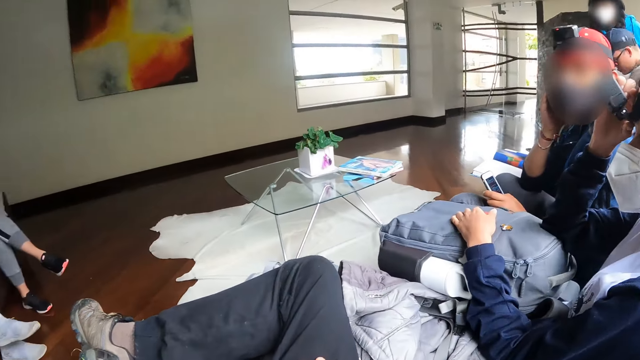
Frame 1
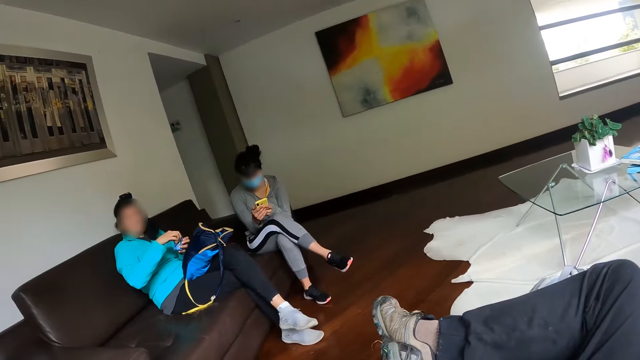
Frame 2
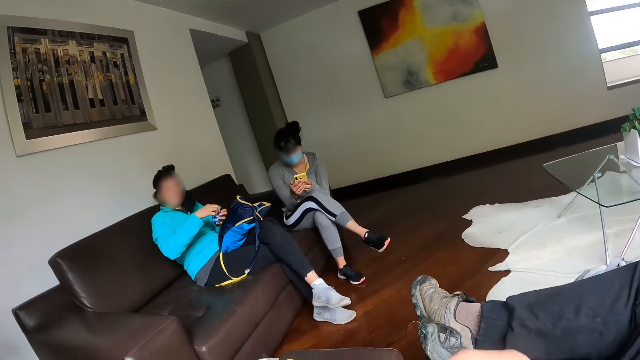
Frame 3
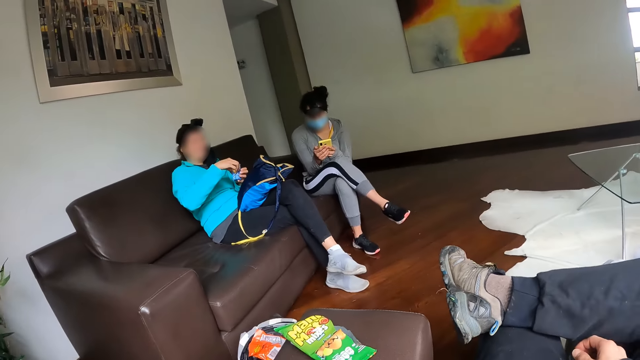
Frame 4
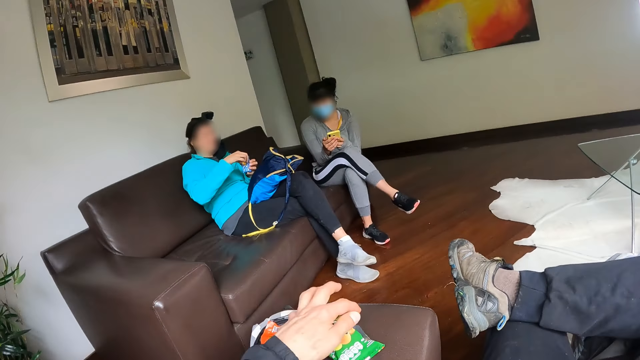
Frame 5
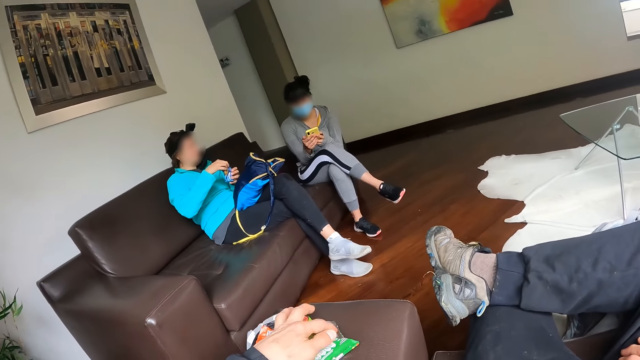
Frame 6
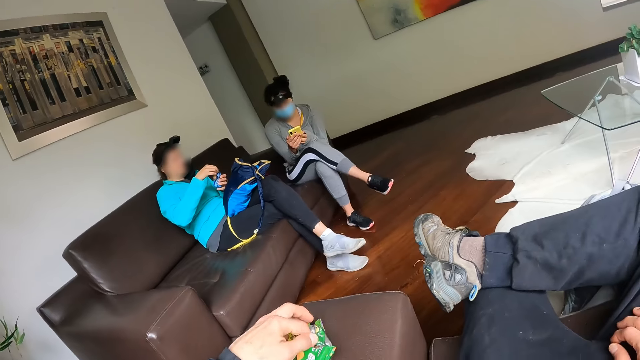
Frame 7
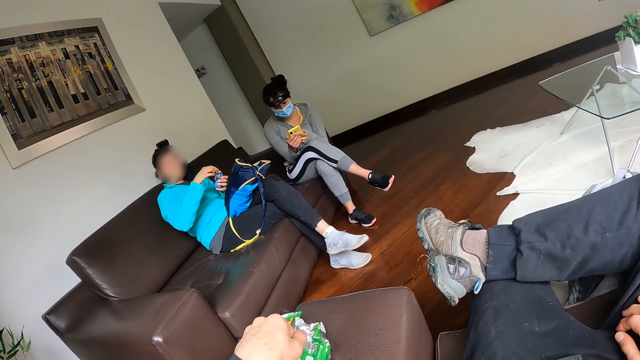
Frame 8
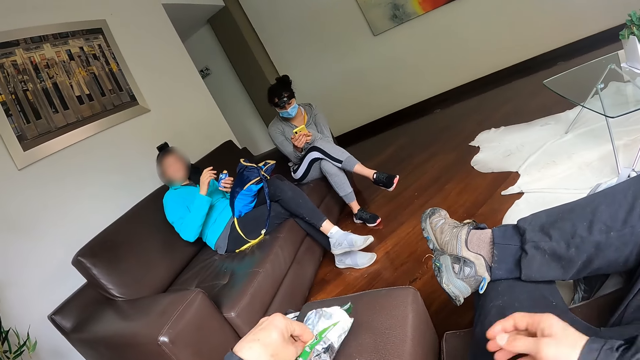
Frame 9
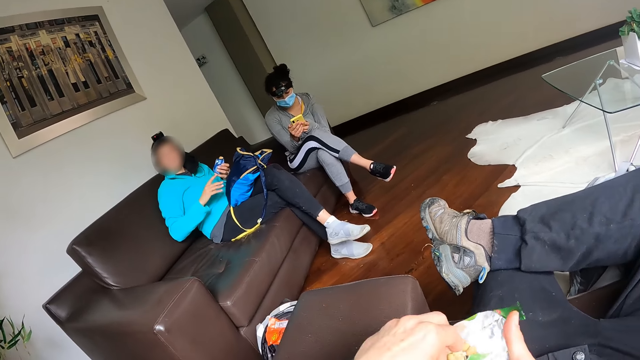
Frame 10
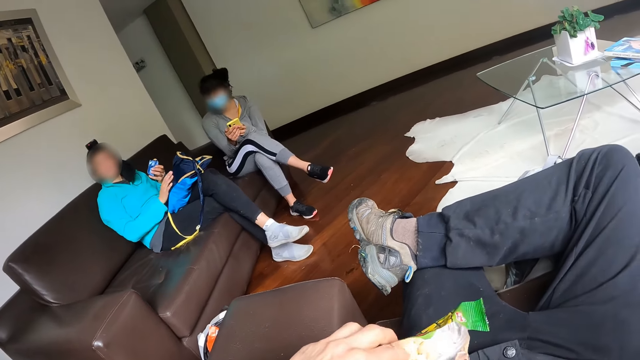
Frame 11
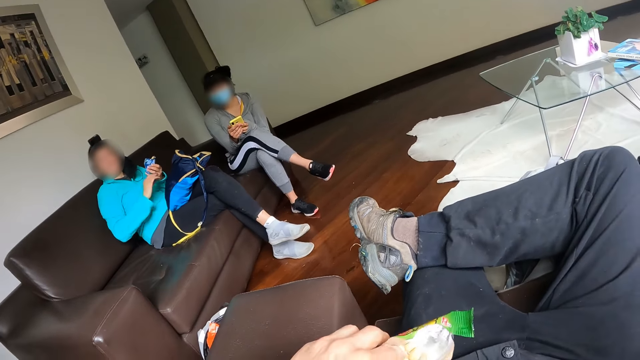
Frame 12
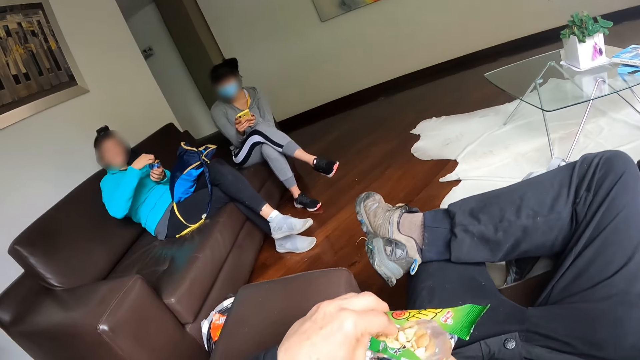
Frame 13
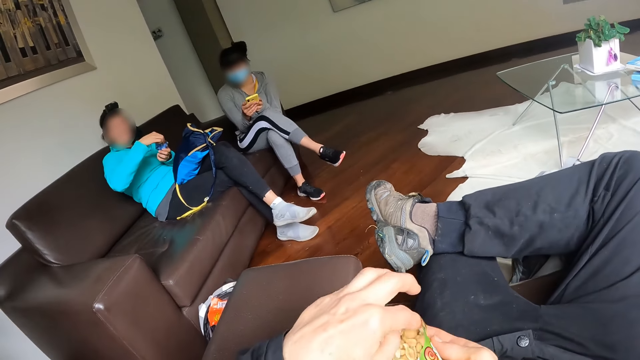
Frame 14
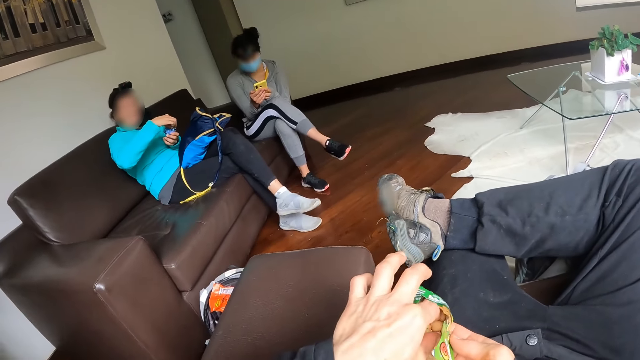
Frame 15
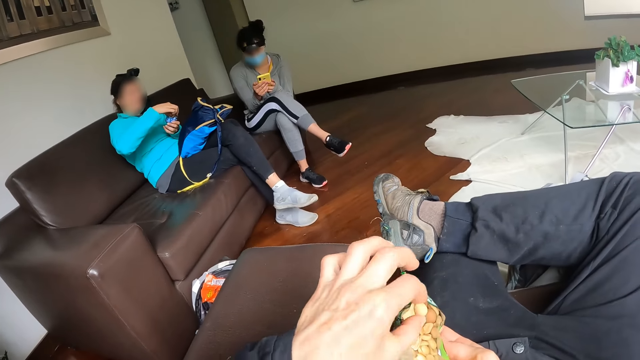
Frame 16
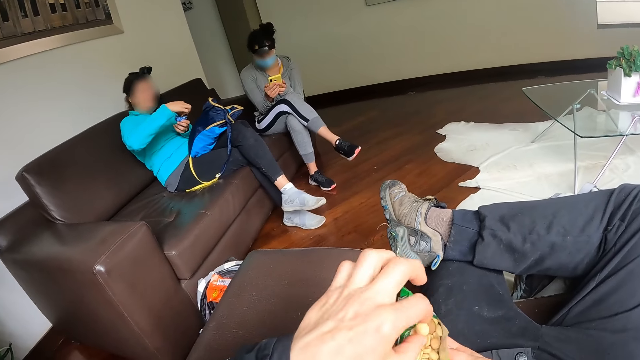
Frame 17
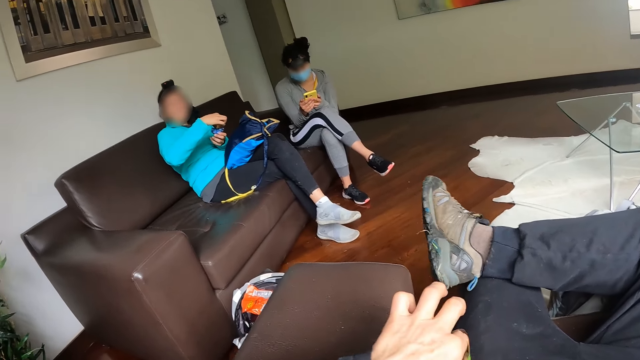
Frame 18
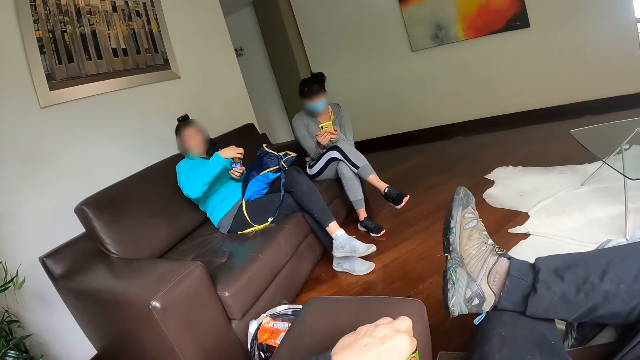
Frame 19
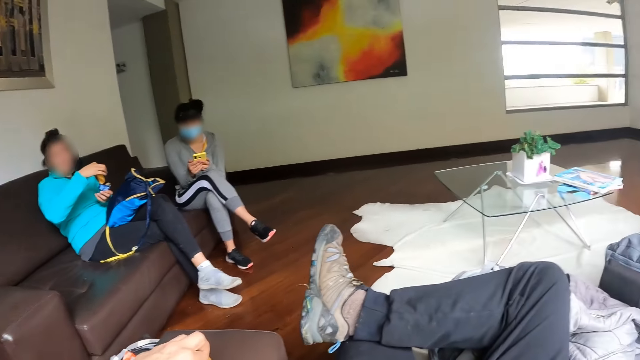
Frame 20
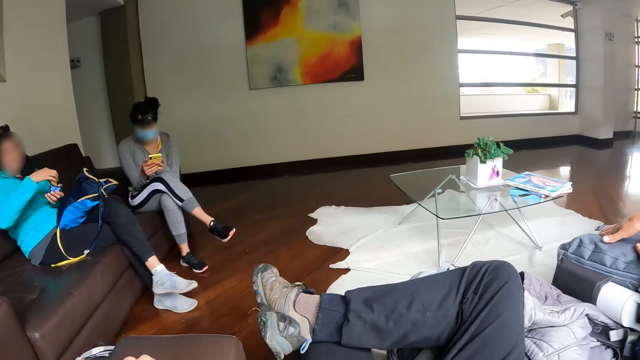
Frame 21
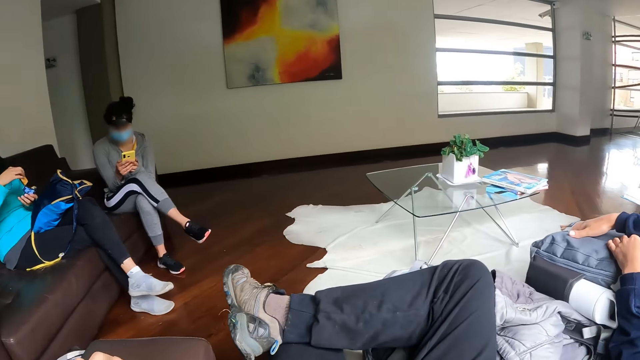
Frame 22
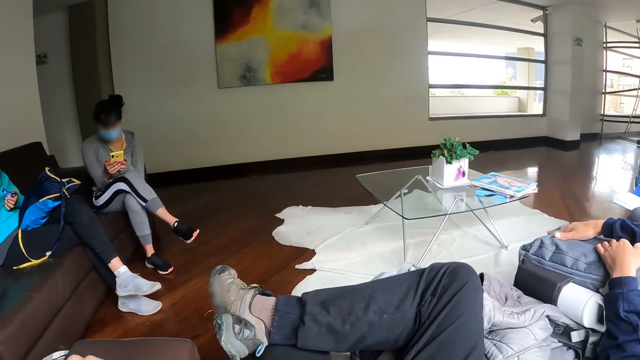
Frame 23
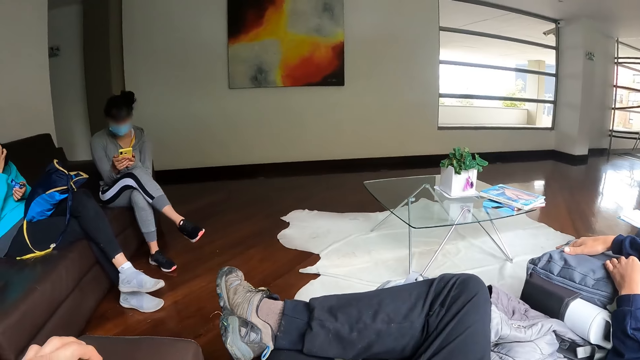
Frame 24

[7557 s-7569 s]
The camera wearer looks to his right. He looks to his left. He puts his right hand on the leg. He touches the pack of peanuts or packet of nuts on the sofa with his left hand. He lifts up the pack of peanuts from the sofa with his left hand. He holds the packet of nuts with both hands. He adjusts the packet of nuts. He takes a peanut from the pack with his left hand. He returns the peanut into the pack with his left hand. The woman removes a biscuit from the pack with her right hand. The camera wearer drops the pack of peanuts on the sofa with his left hand.

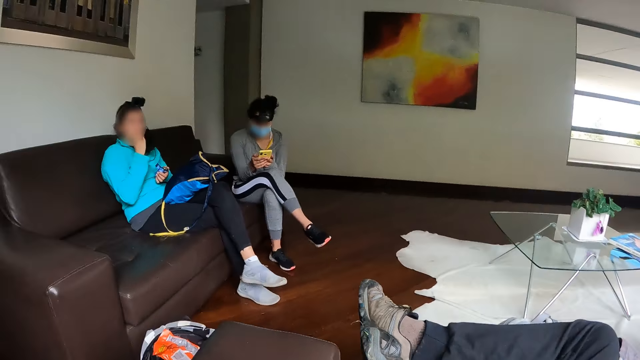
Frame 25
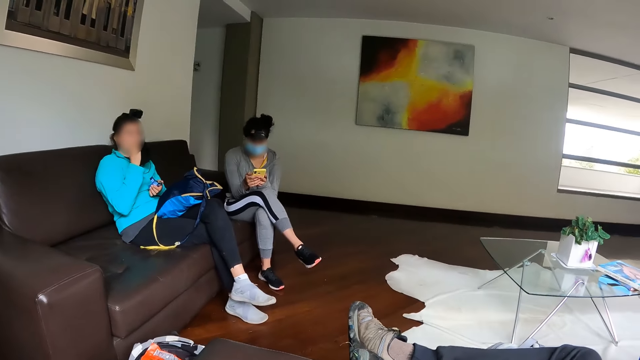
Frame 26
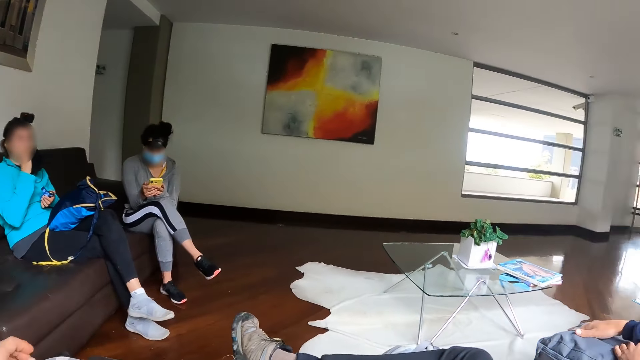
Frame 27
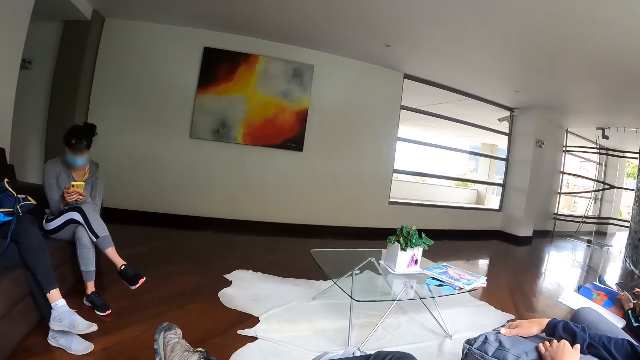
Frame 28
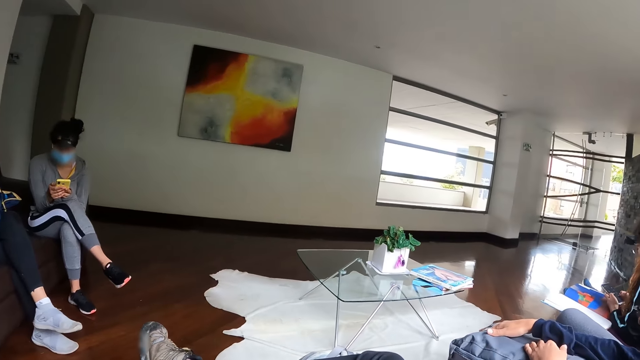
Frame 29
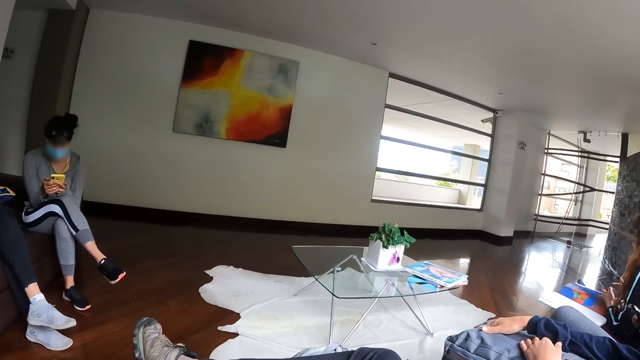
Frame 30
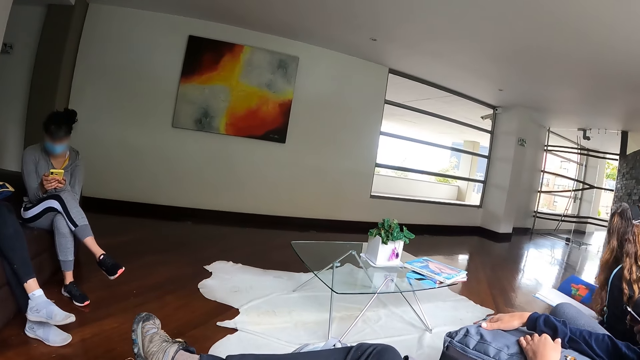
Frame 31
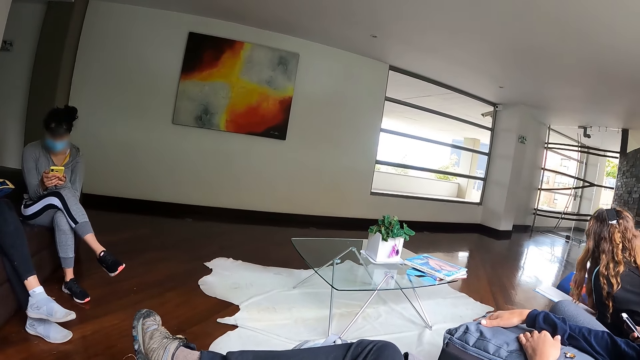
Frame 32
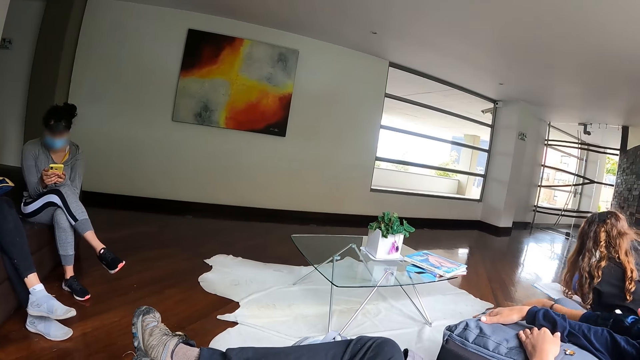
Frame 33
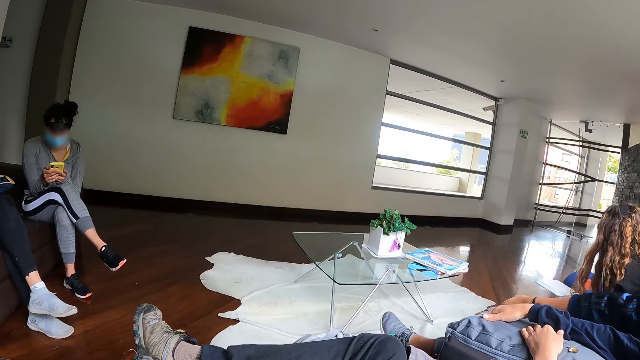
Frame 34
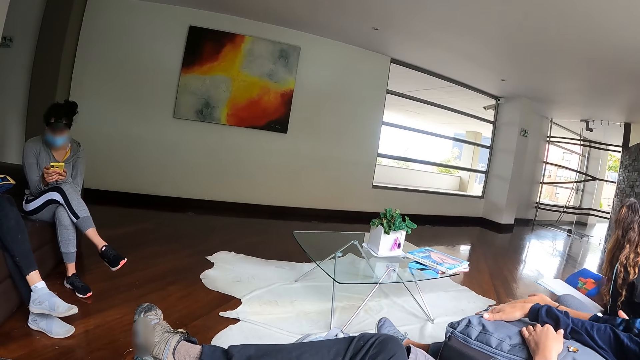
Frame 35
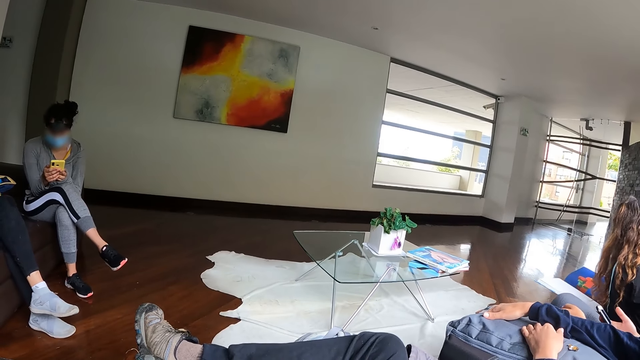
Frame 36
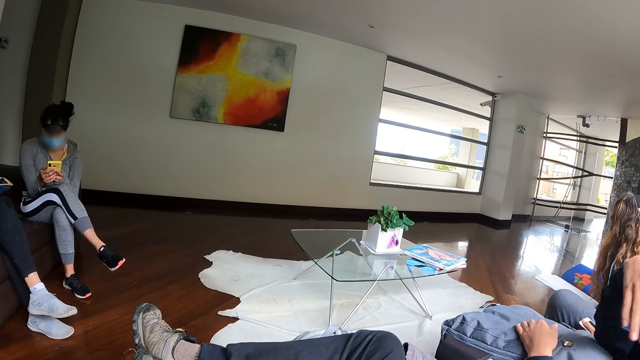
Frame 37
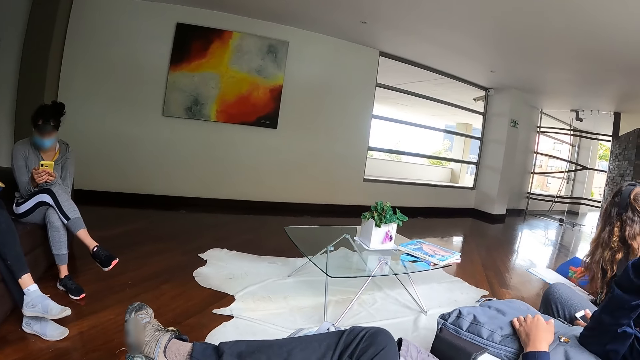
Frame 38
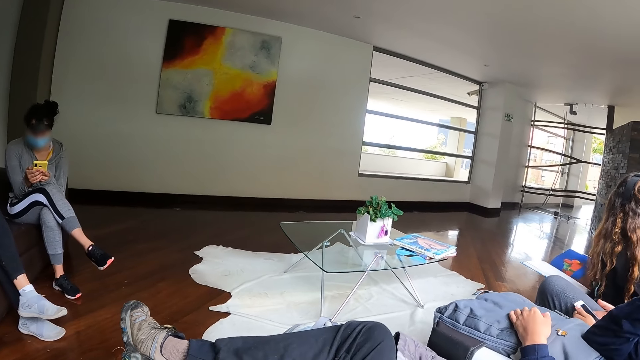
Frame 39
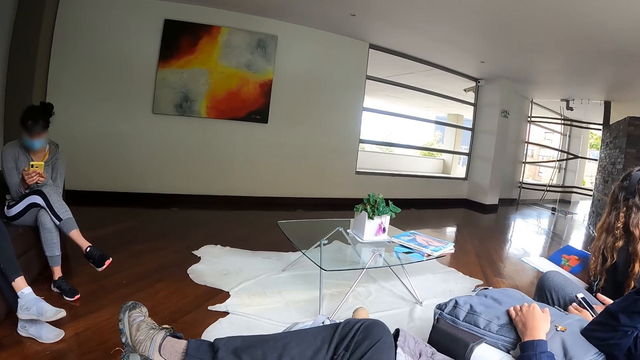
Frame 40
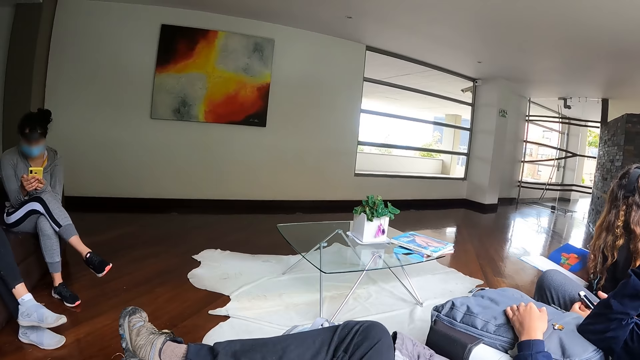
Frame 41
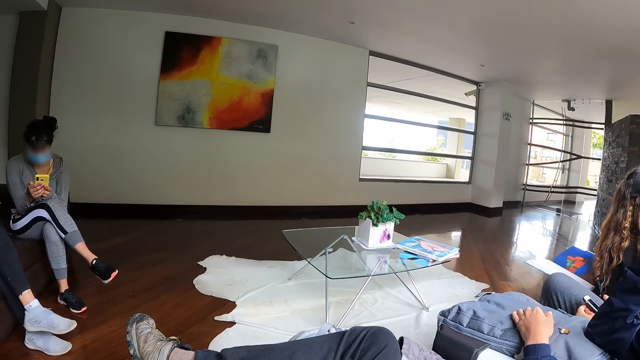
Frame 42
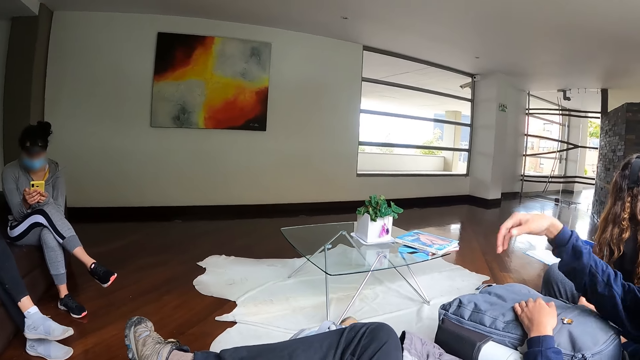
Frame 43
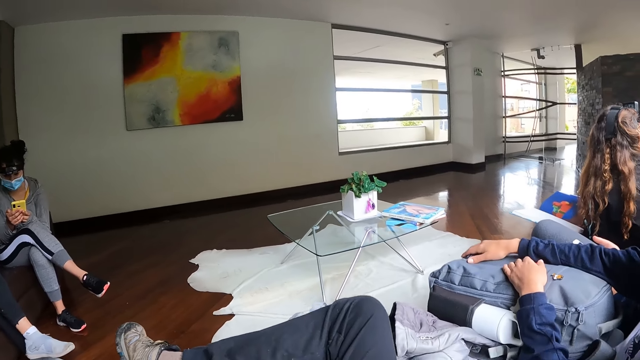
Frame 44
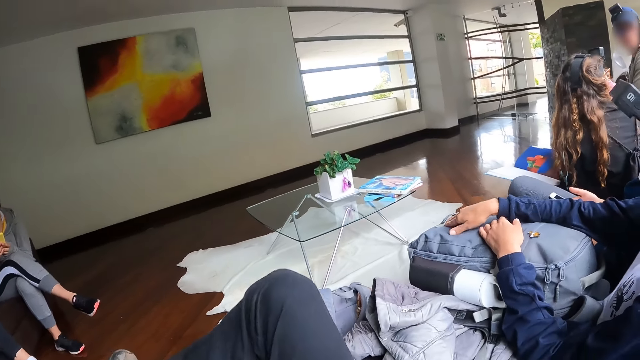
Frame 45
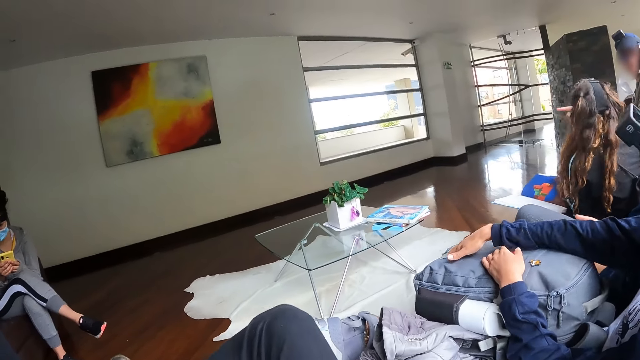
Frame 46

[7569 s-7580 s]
The camera wearer eats a nut. The woman eats the biscuit with her right hand. The camera wearer puts his left hand down. He looks to his right.
